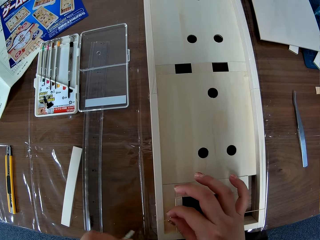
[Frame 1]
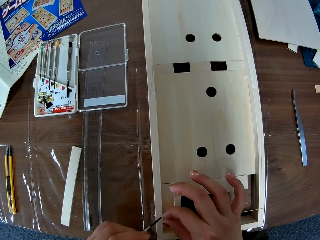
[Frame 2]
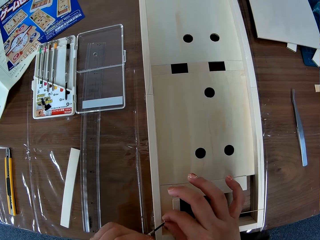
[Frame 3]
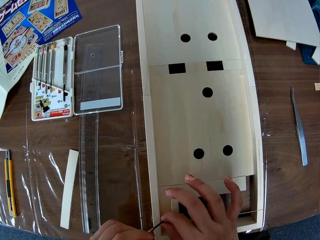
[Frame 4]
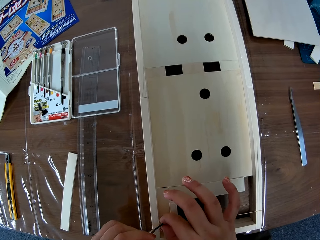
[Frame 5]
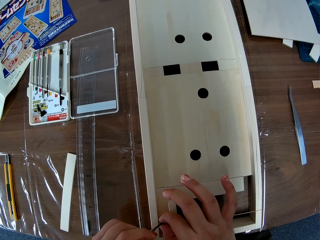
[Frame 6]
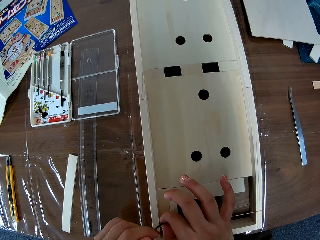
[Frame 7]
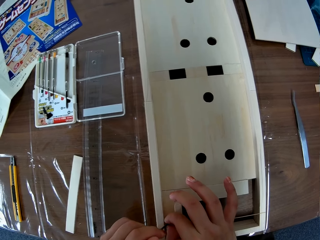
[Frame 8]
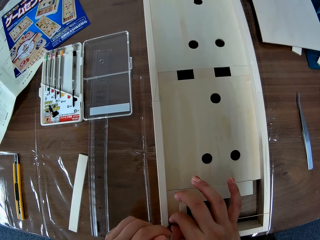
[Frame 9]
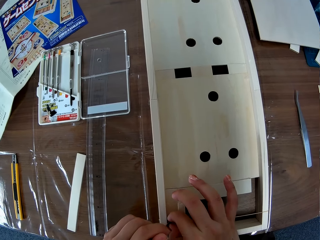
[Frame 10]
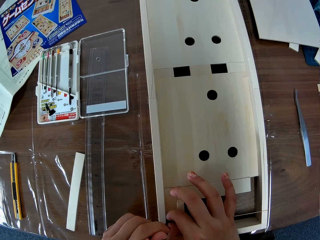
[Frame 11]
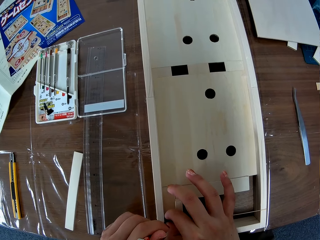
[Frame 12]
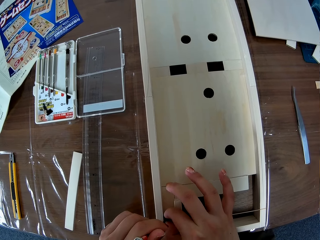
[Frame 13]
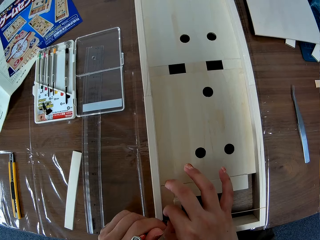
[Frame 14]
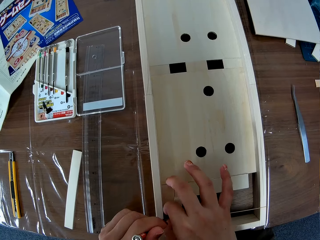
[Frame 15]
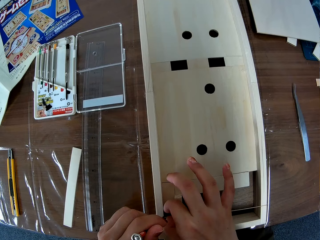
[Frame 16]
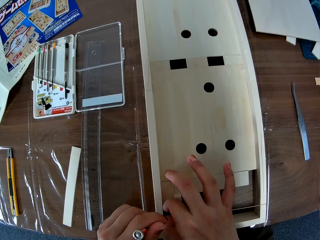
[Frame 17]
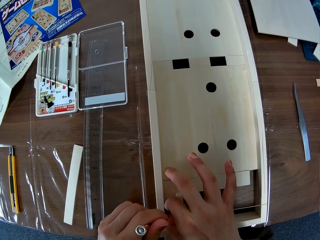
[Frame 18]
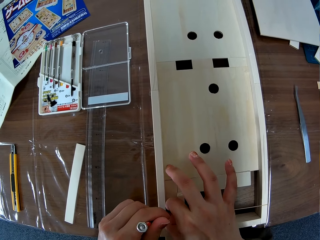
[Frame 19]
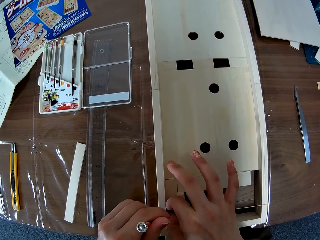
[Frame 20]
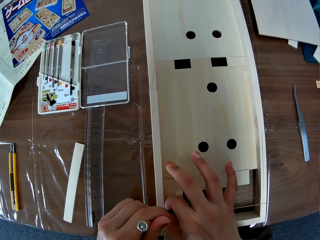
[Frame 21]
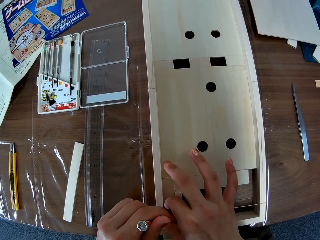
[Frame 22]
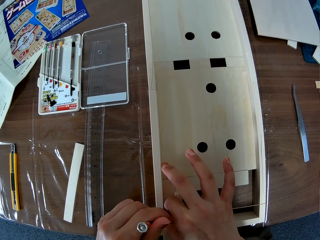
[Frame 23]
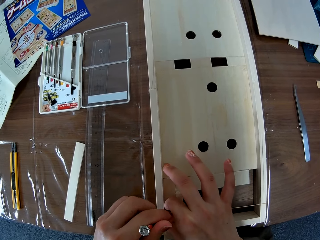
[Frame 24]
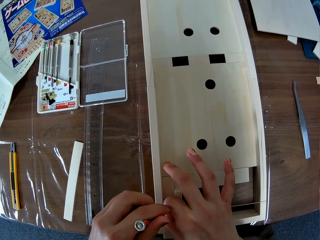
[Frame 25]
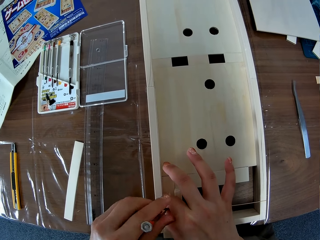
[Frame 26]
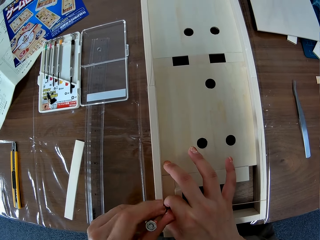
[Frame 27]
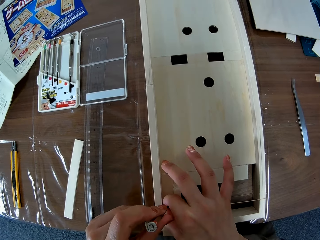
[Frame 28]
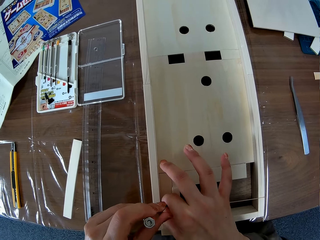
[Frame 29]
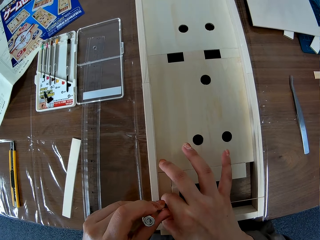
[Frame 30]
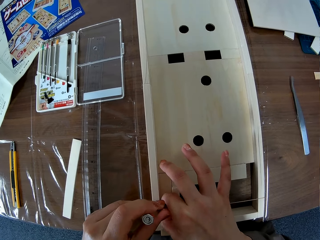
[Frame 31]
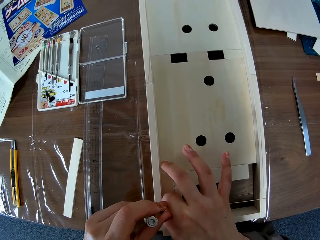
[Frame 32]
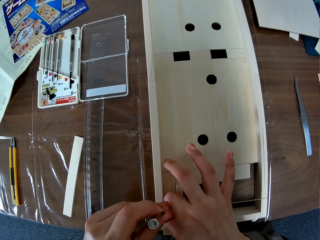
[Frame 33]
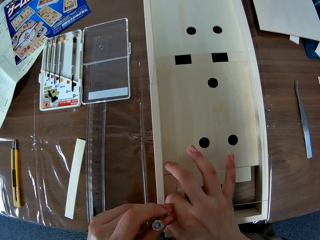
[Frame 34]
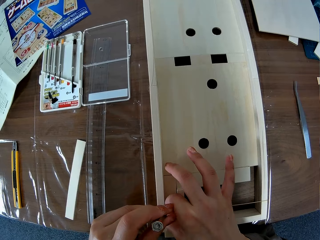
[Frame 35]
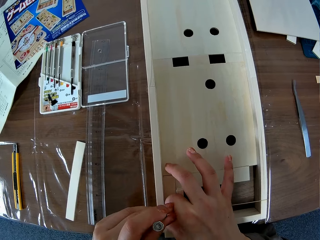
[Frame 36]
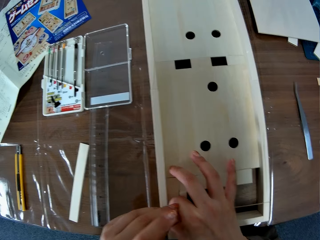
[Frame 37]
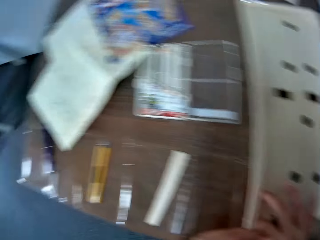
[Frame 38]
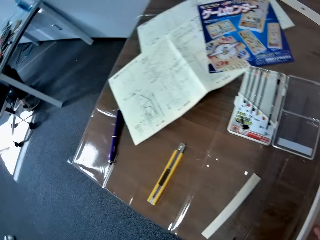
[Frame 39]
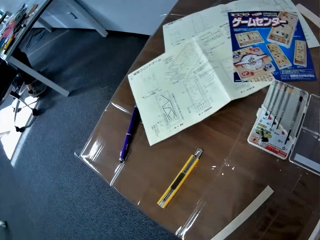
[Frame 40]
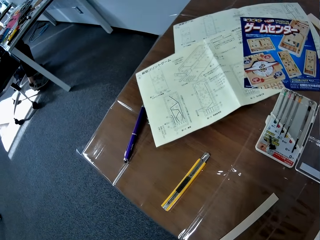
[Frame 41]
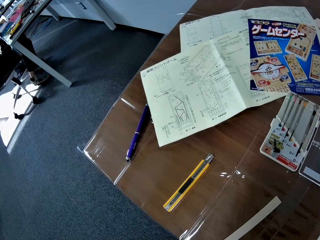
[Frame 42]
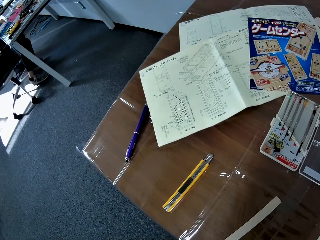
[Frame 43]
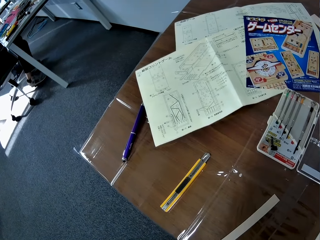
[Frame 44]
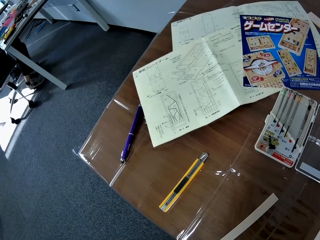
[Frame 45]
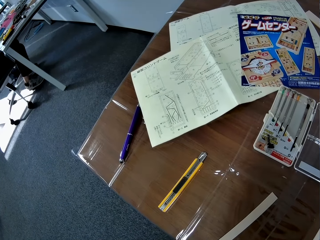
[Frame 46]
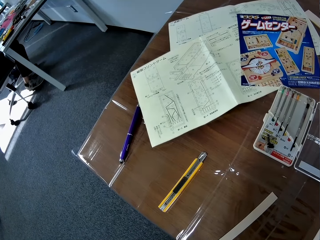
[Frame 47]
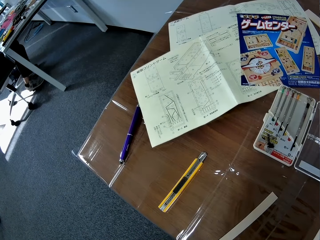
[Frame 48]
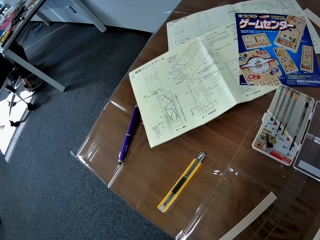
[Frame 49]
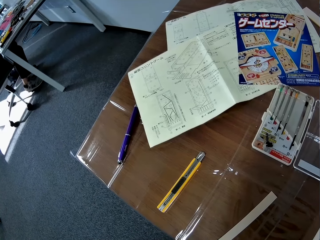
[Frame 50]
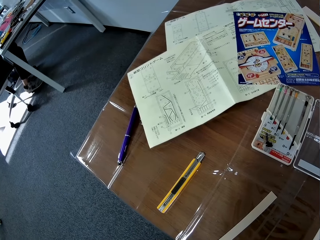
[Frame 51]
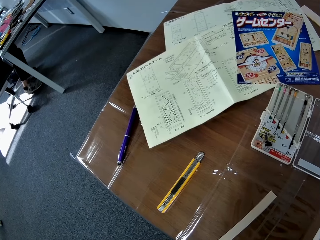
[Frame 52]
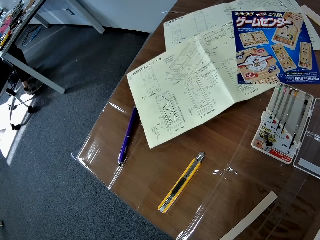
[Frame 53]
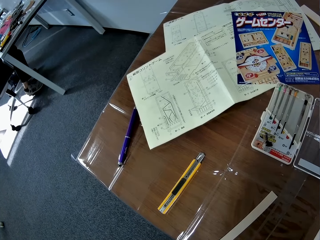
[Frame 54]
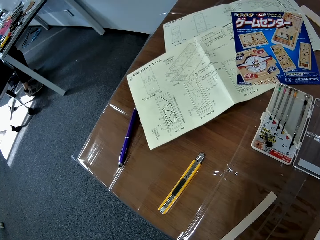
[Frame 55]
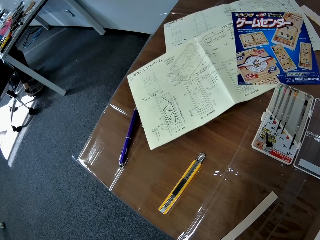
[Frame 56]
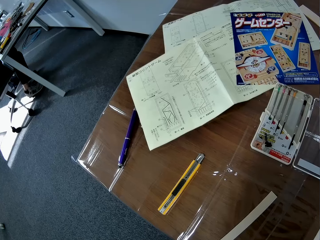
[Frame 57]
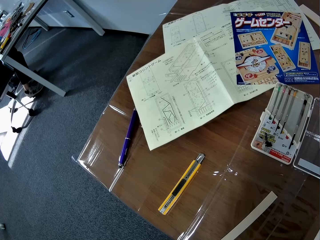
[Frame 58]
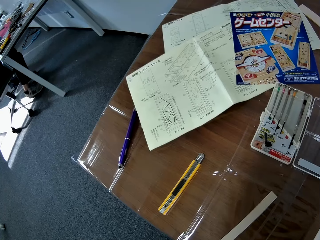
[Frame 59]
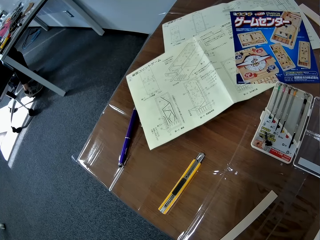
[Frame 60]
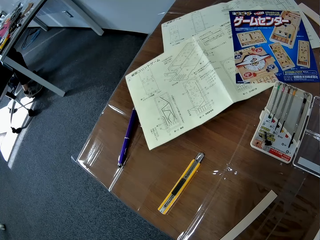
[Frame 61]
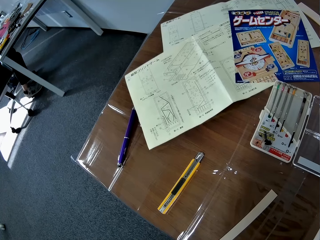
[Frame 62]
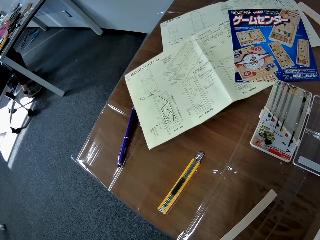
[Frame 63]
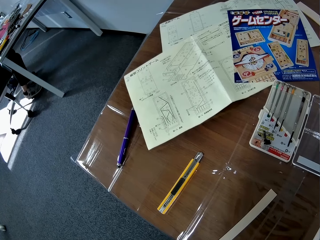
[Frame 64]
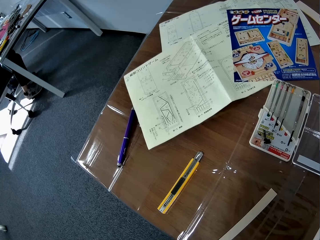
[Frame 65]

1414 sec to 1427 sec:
The camera wearer drives the screw in her right hand into the wooden model with the aluminum screwdriver in her left hand. She looks at the manual on the table.

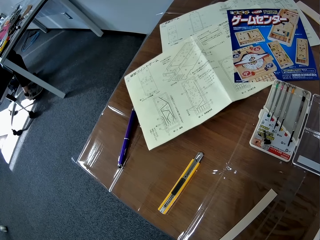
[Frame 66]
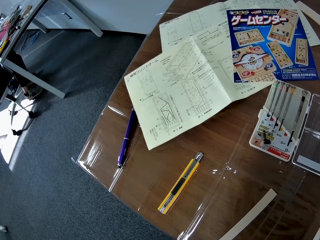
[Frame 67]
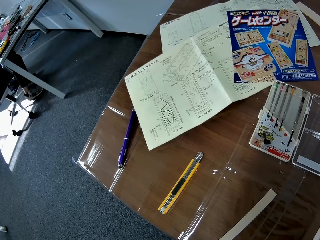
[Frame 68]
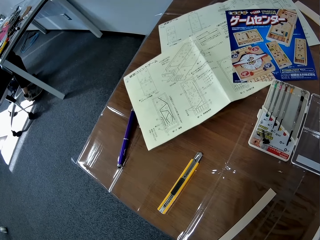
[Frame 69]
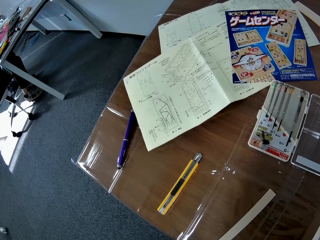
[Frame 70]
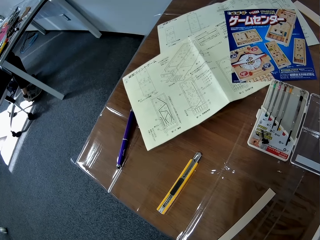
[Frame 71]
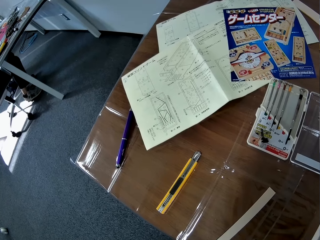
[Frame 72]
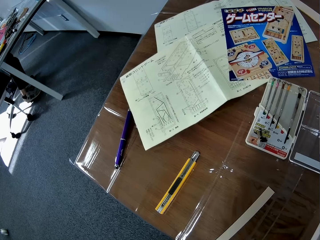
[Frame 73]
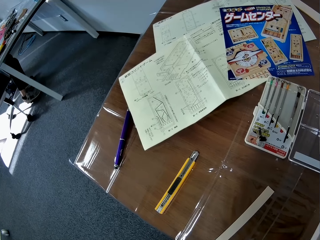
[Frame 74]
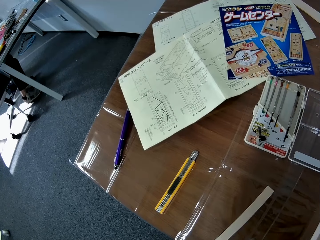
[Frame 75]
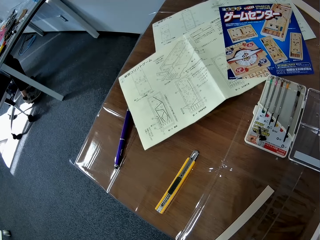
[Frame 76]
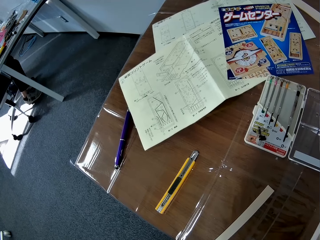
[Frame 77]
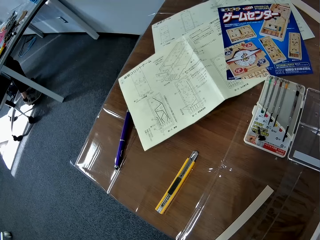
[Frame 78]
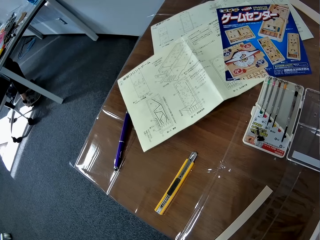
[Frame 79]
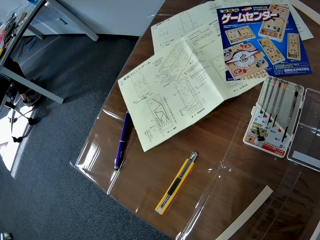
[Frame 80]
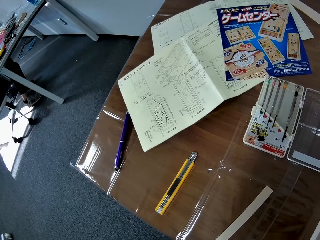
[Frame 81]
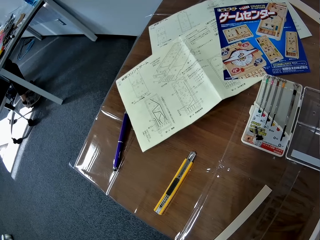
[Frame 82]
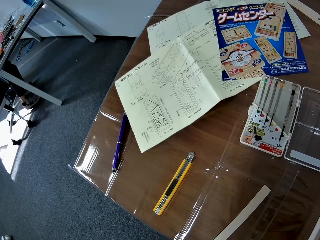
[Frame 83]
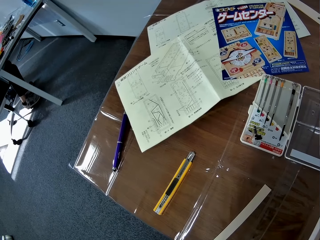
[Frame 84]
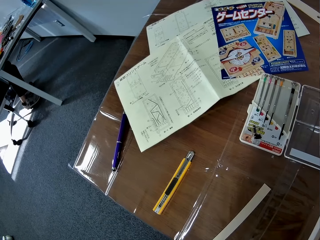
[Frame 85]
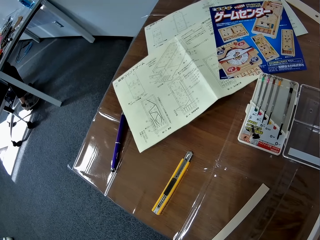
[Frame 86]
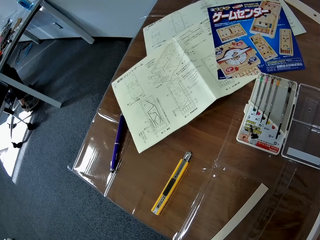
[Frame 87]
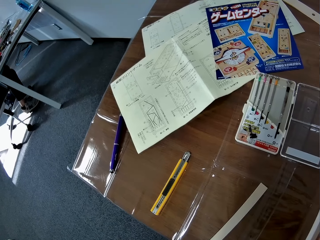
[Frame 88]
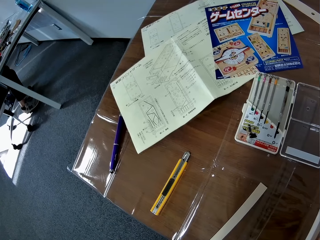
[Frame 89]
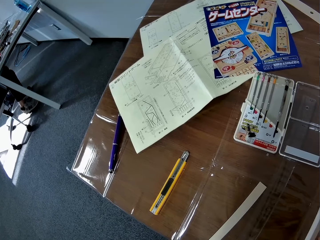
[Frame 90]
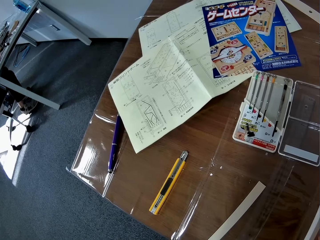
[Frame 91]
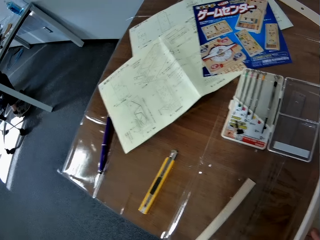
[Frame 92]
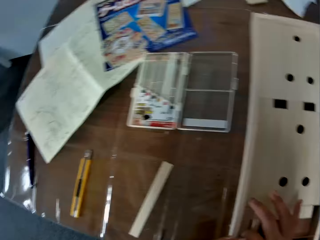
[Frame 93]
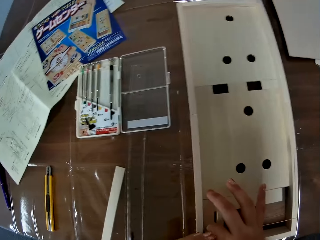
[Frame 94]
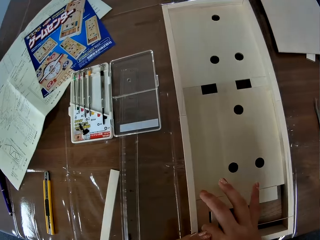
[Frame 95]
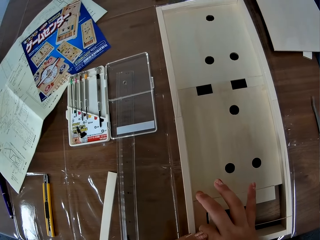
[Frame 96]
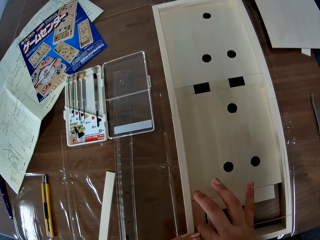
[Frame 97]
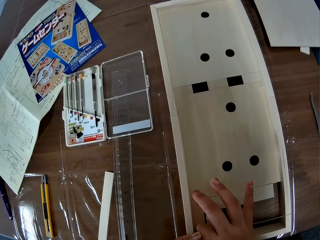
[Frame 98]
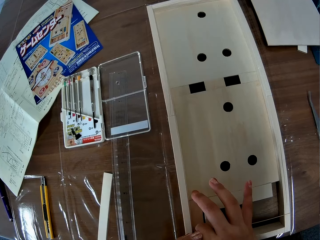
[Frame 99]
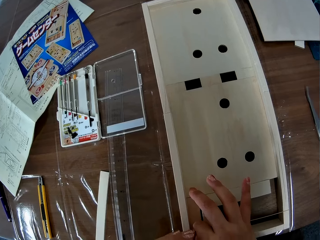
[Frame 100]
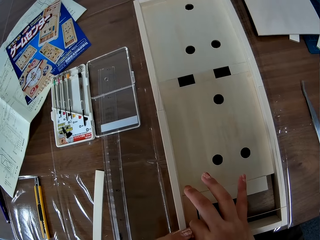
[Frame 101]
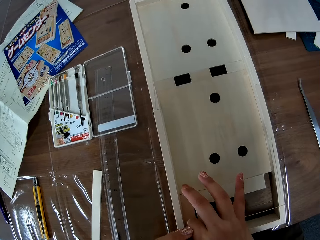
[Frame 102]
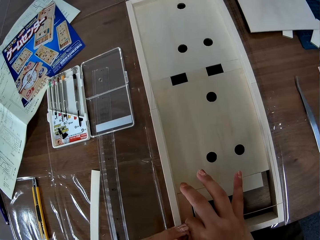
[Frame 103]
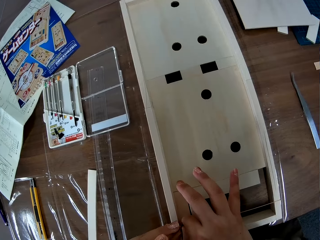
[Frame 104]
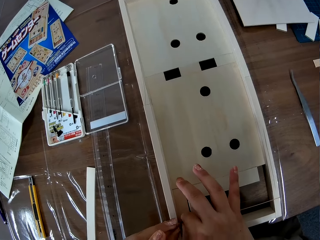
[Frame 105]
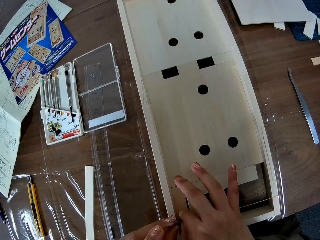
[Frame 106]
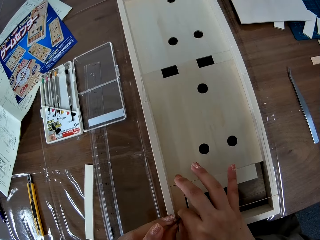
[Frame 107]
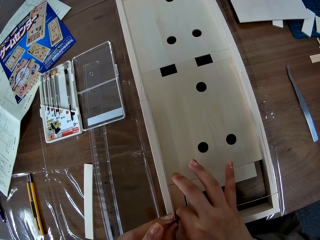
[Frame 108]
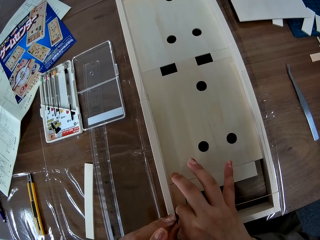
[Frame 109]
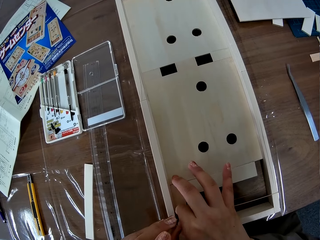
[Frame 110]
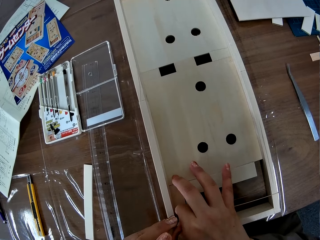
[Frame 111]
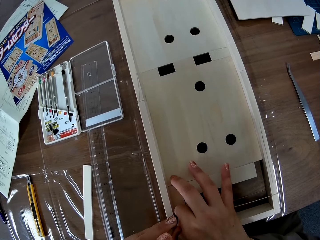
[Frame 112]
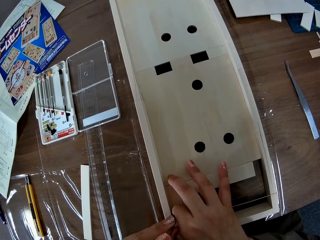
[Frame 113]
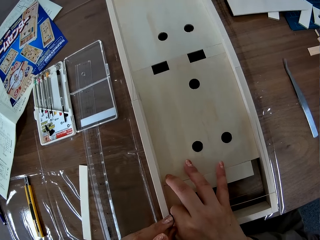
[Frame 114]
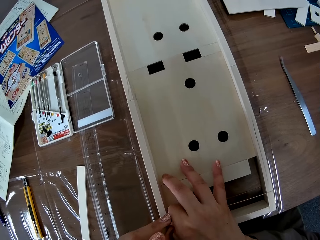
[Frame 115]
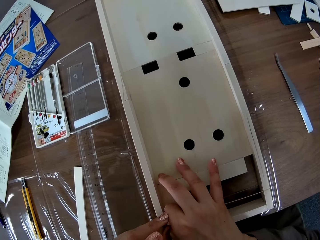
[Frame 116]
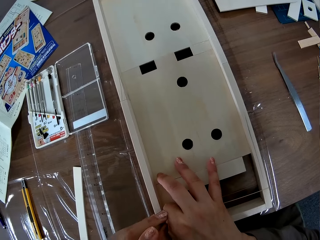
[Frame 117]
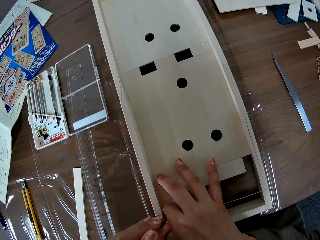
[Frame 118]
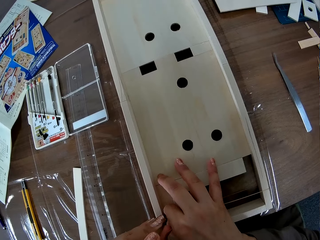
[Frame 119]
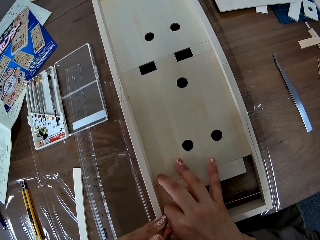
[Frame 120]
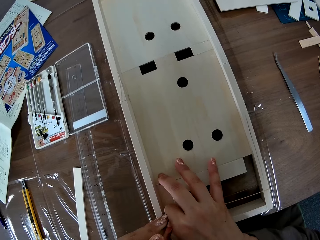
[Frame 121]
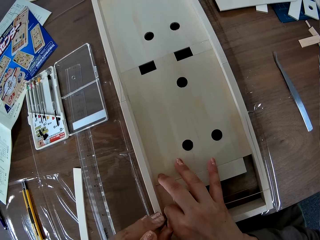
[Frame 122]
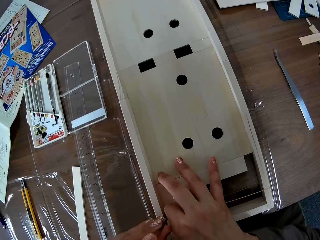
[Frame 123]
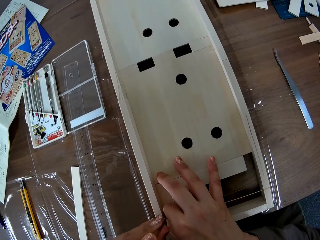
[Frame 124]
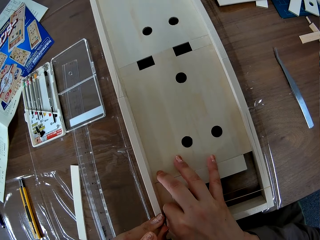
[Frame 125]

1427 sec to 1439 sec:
The camera wearer looks at the aluminum wooden model on the table. They fix the screw on the piece of wood.
